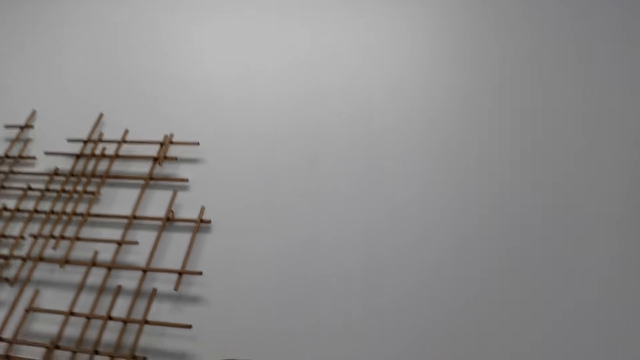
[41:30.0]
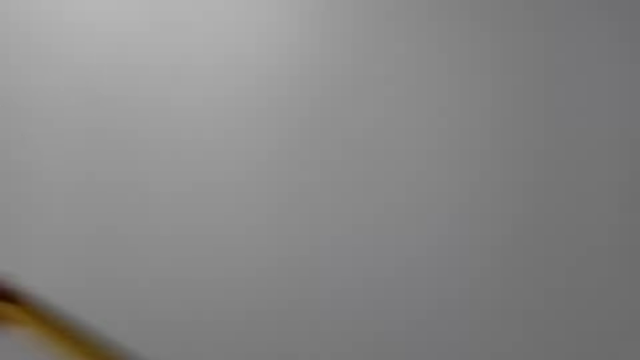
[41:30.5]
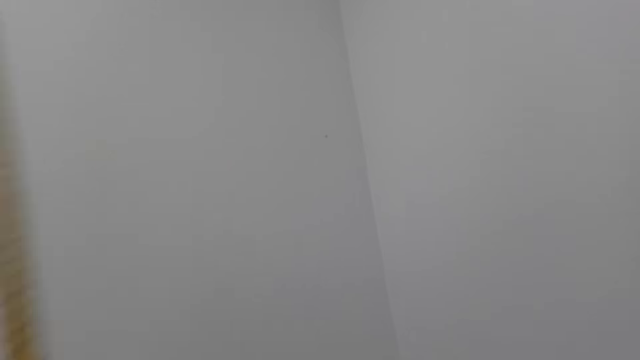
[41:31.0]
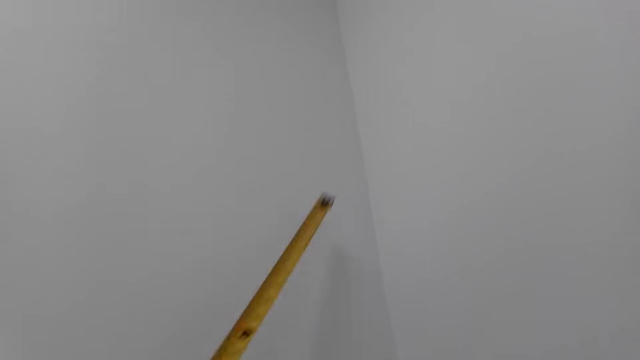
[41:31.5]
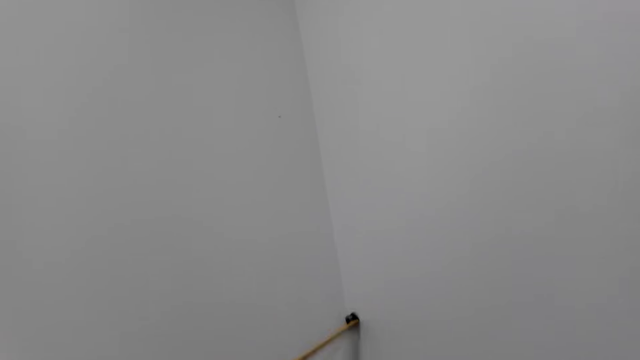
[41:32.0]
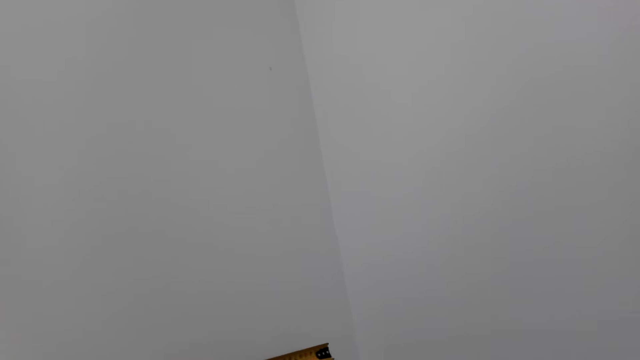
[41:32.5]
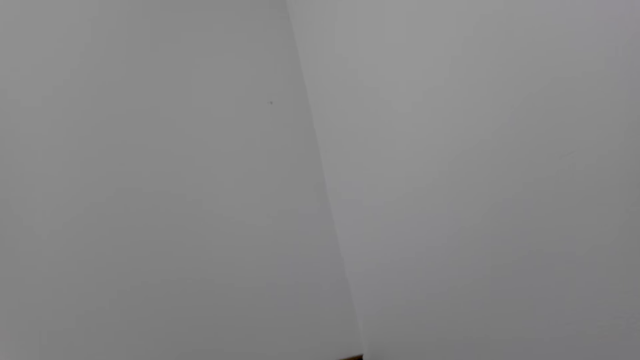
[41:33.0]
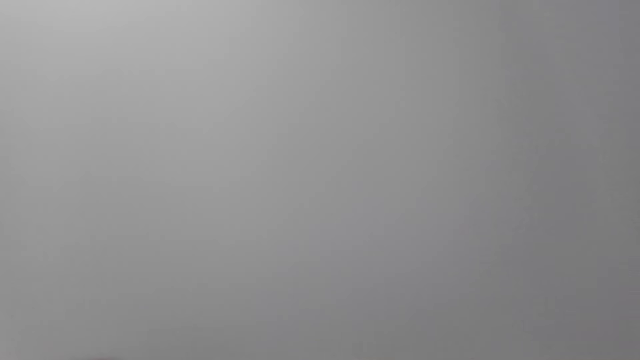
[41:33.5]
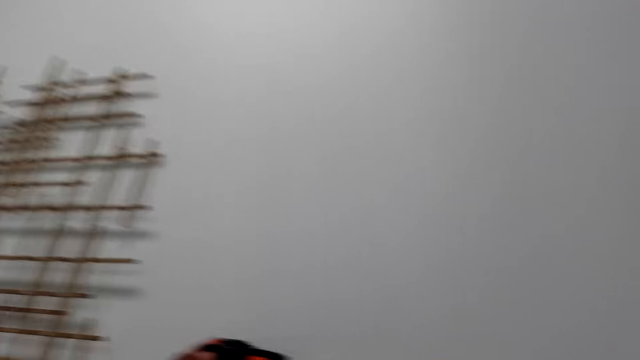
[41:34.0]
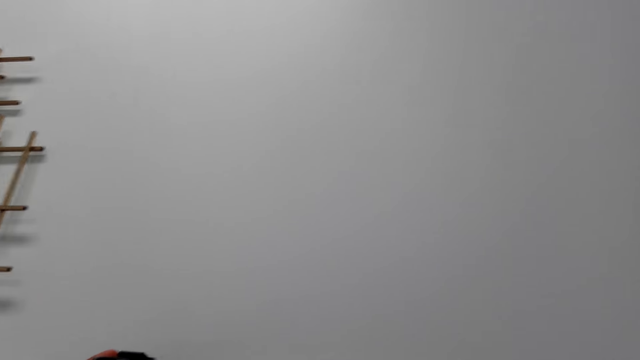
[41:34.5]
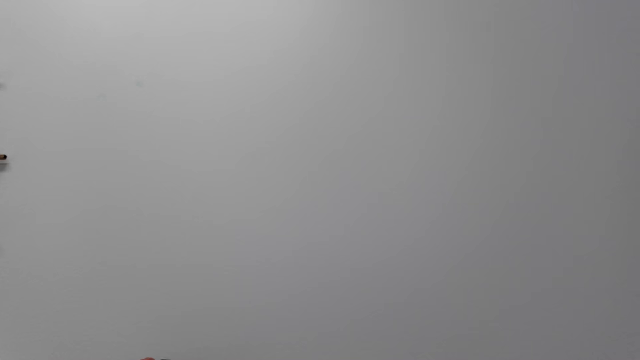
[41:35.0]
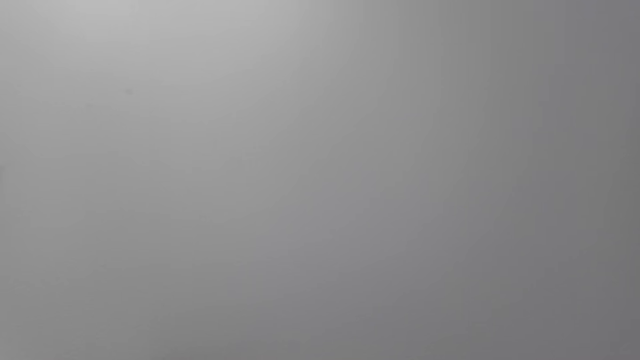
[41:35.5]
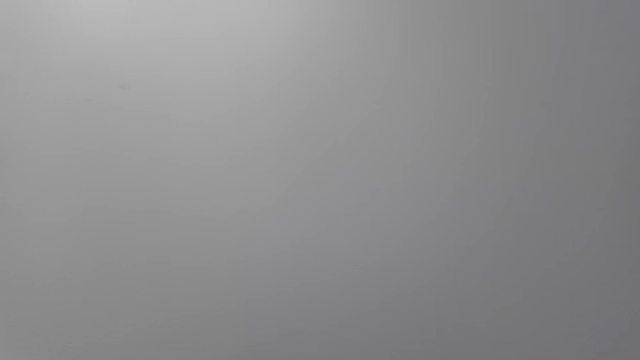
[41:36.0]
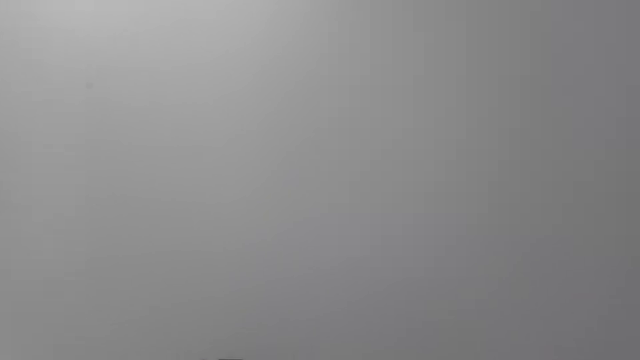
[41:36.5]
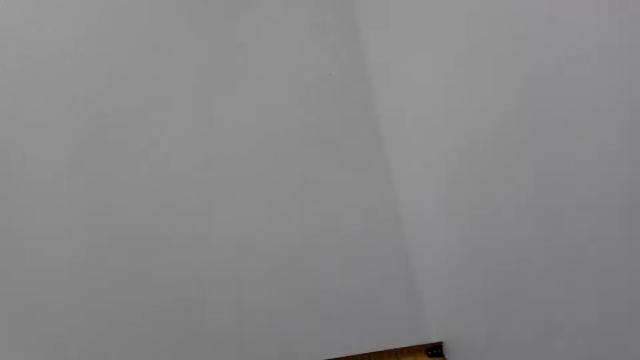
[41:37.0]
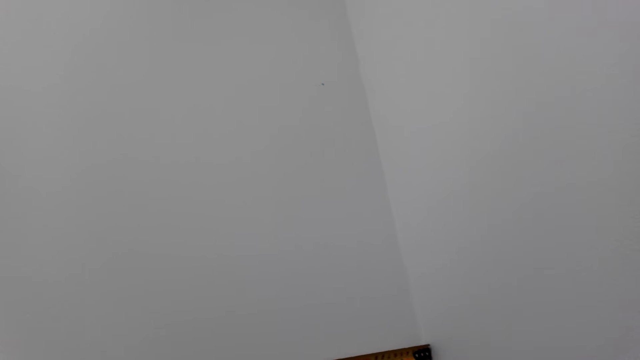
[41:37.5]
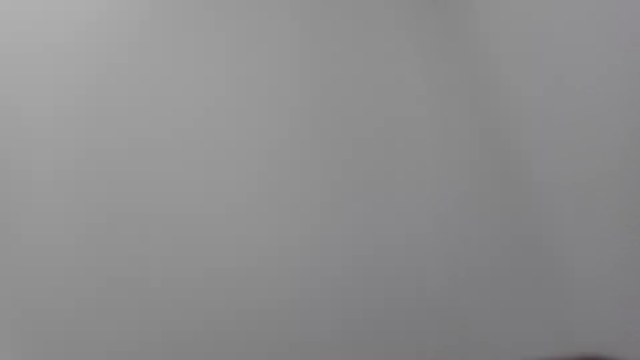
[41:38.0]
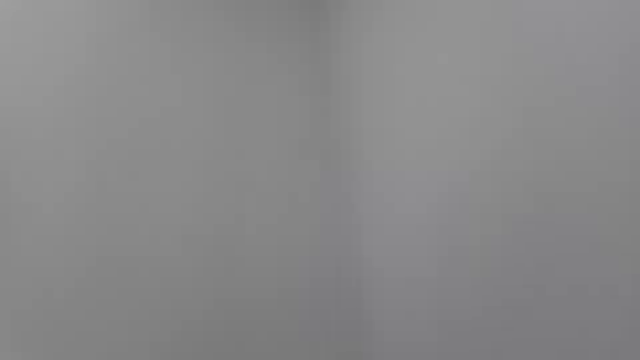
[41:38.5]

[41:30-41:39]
The camera wearer holds the tape measure against the wall. They take measurements of the wall with the tape measure.

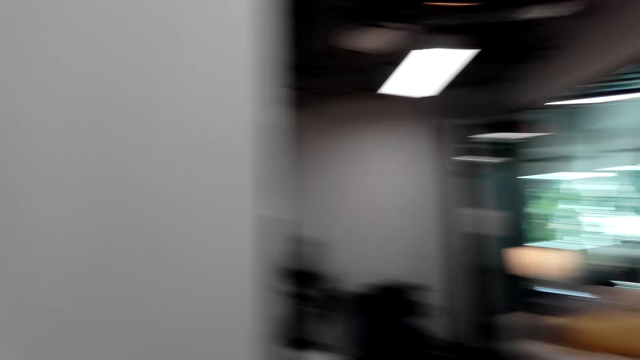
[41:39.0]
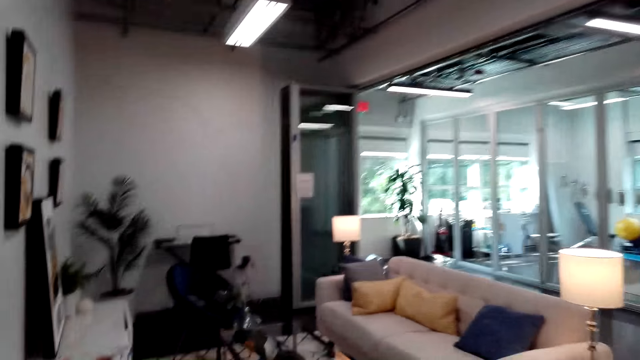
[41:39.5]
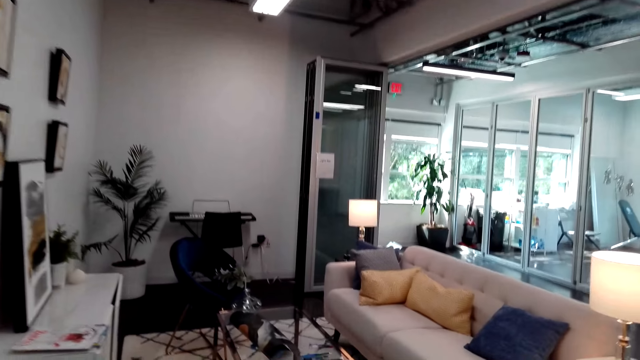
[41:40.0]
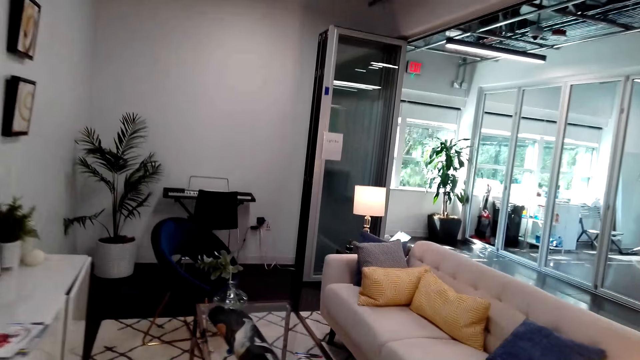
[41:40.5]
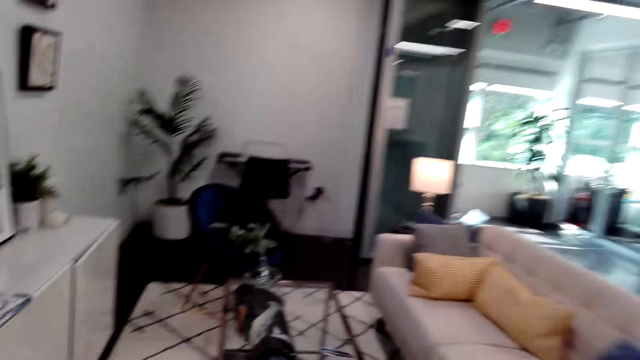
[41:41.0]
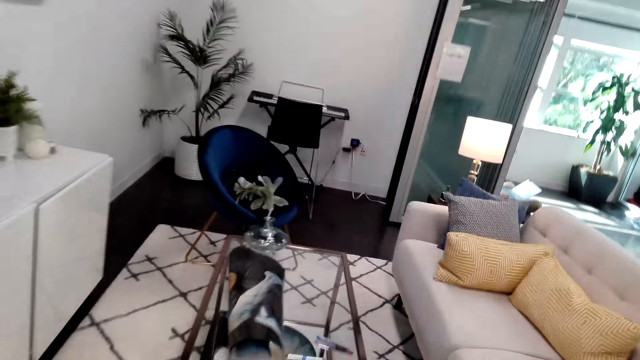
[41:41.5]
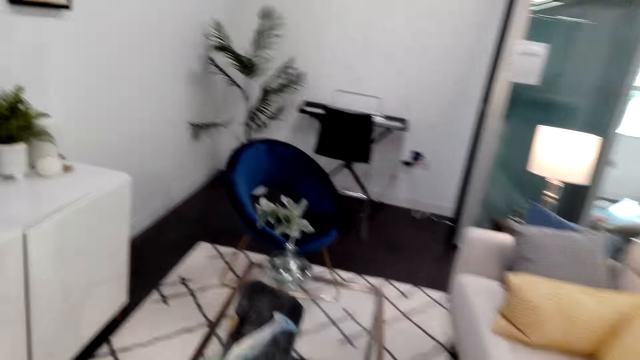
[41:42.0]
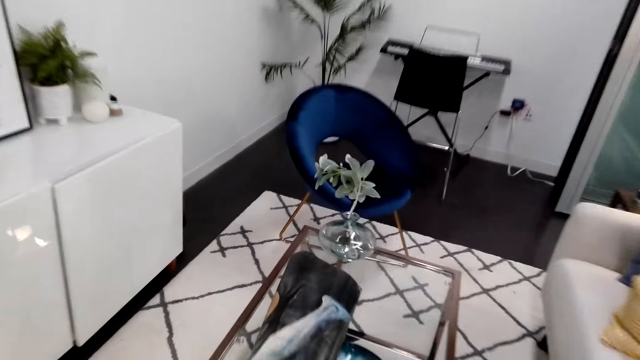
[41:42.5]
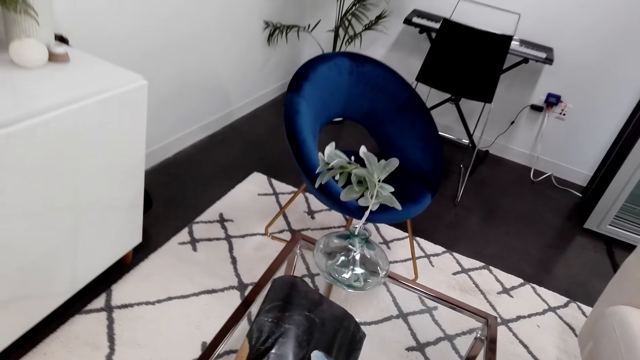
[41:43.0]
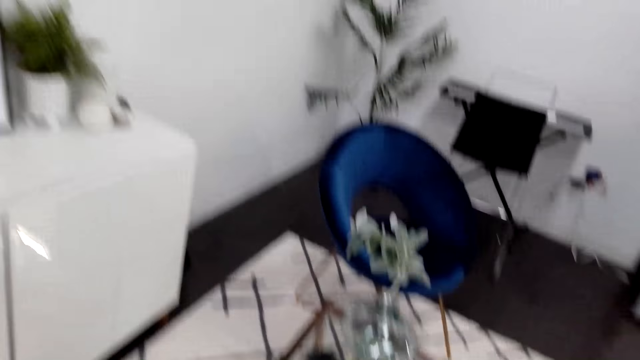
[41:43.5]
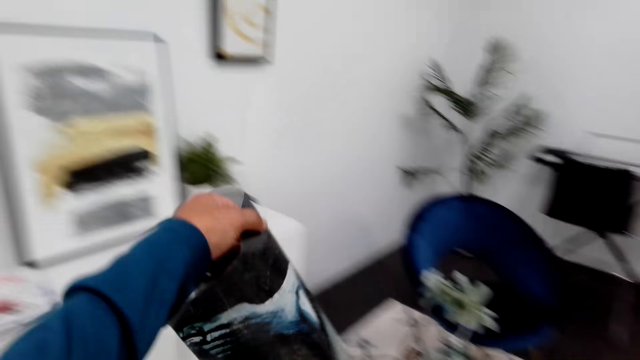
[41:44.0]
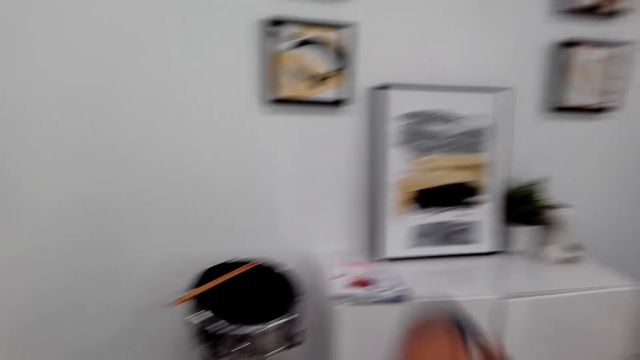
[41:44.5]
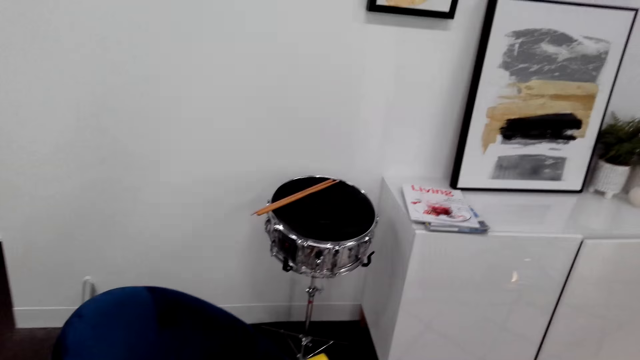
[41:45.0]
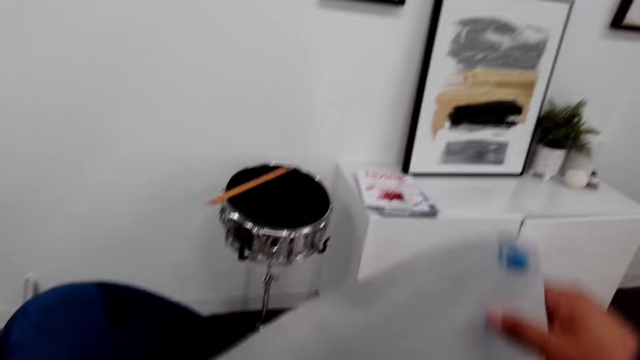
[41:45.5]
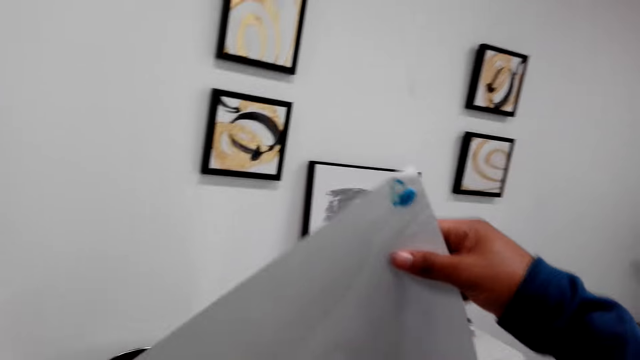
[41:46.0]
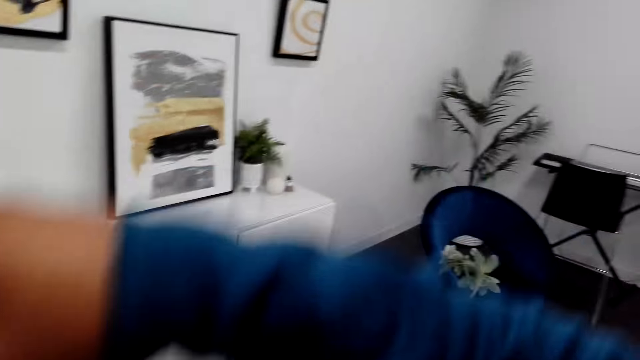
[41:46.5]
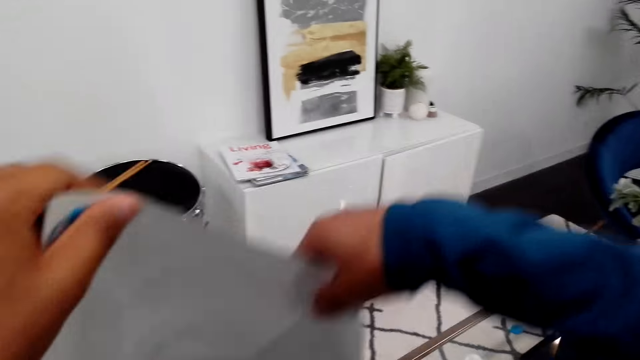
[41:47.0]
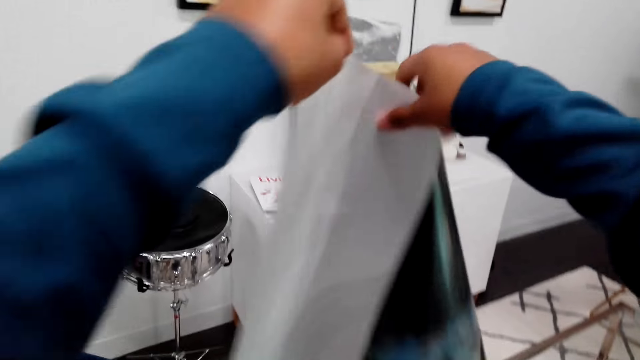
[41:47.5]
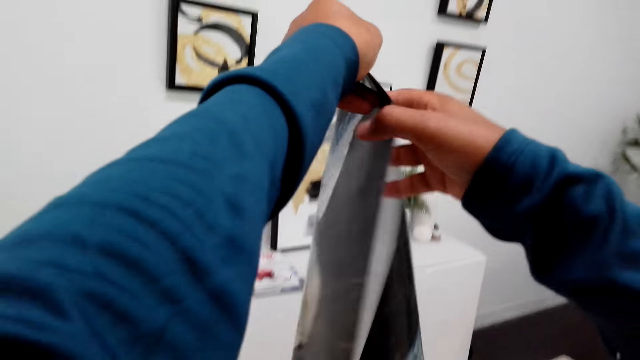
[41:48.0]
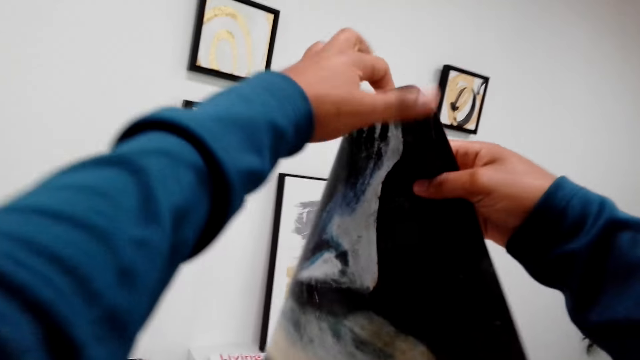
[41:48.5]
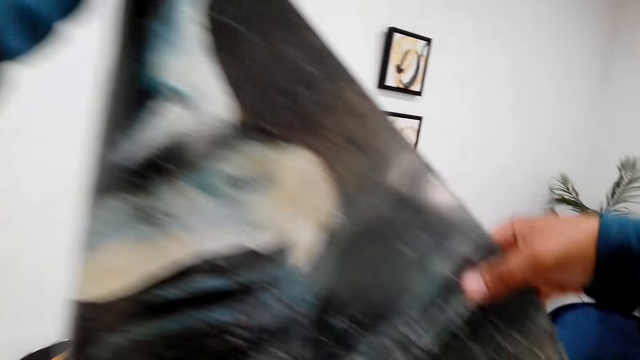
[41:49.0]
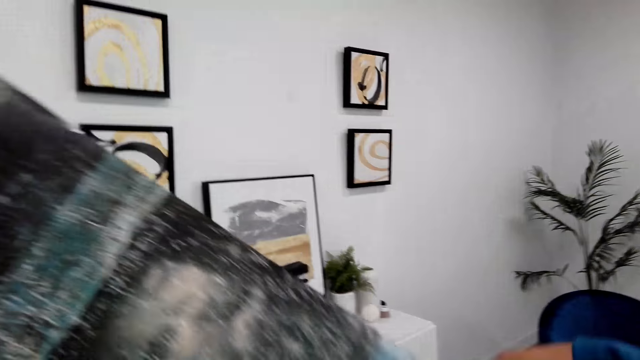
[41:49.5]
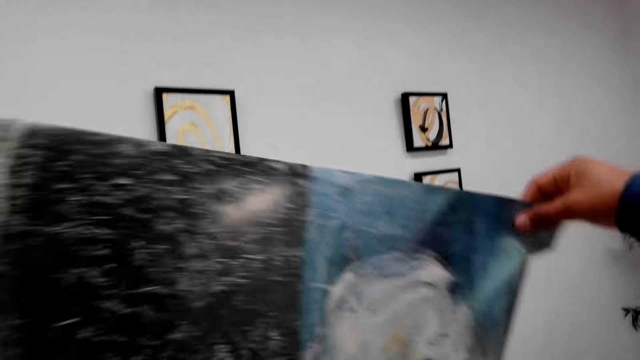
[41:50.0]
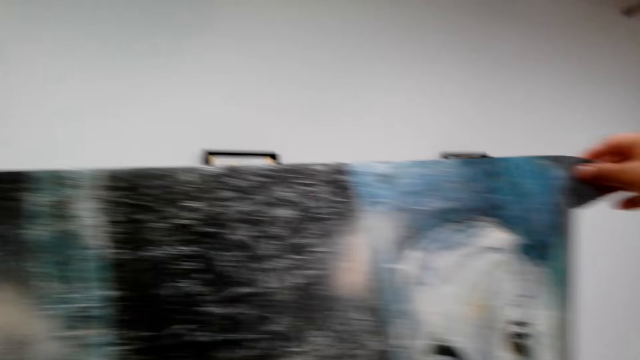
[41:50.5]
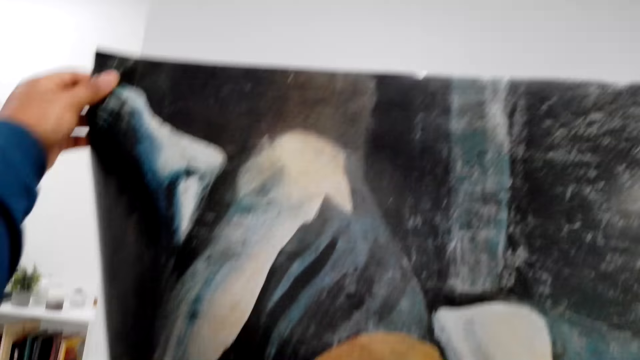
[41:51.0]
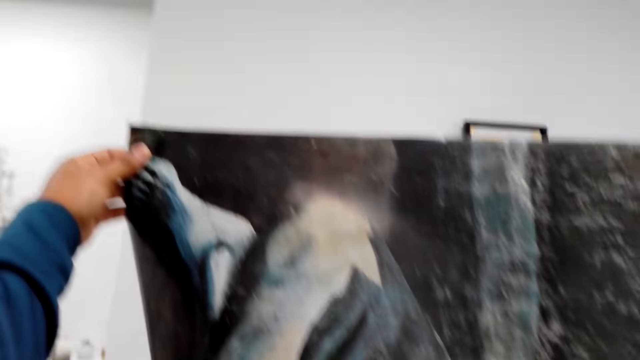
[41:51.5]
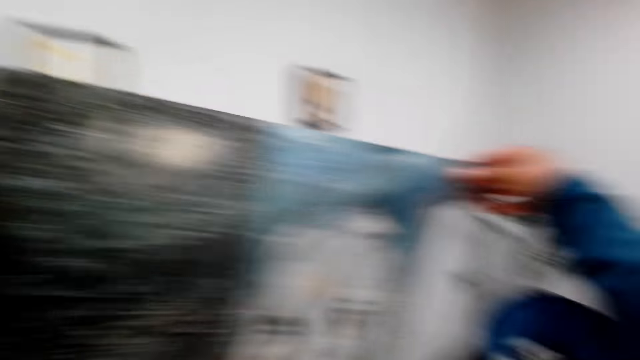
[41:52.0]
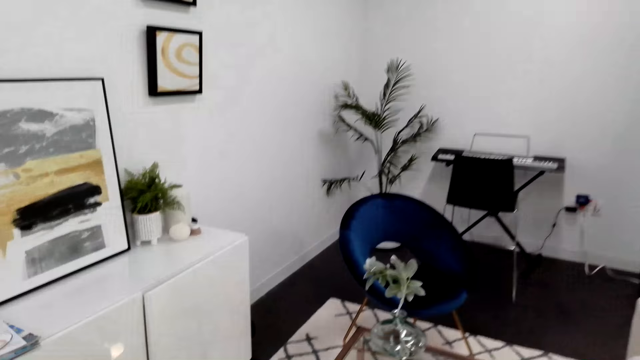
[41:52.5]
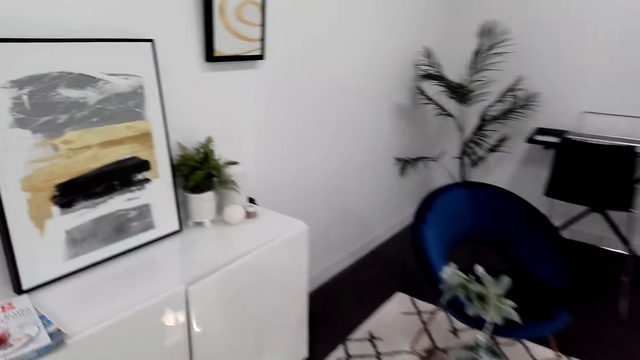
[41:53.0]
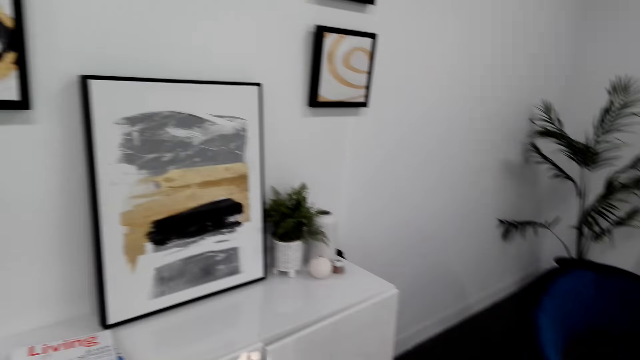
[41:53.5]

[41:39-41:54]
The camera wearer walks on the floor. He picks up a poster or wallpaper on the table. He unfolds the poster in his hands. He straightens the poster. He holds the poster up with both hands. He looks around.
